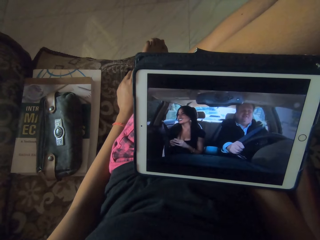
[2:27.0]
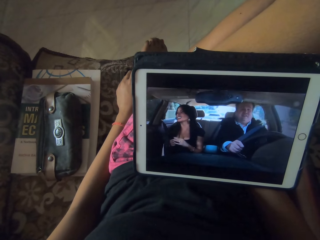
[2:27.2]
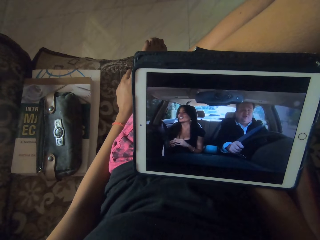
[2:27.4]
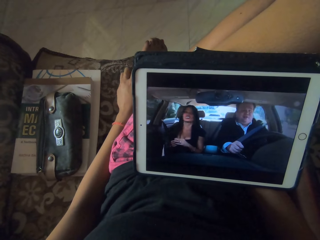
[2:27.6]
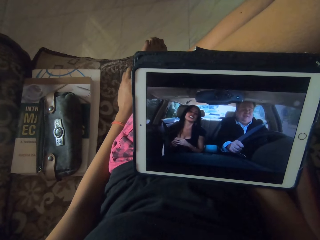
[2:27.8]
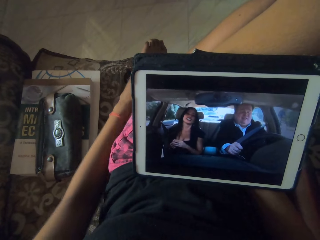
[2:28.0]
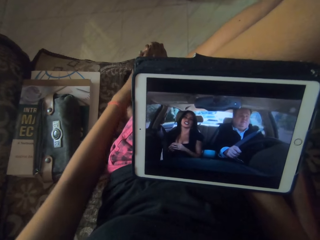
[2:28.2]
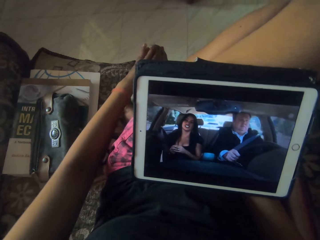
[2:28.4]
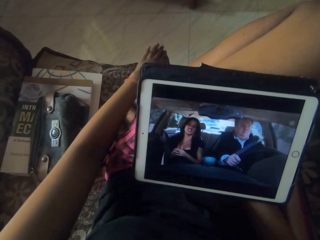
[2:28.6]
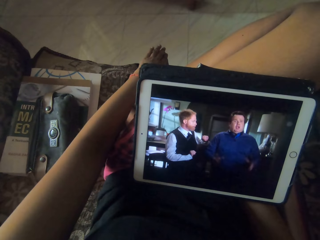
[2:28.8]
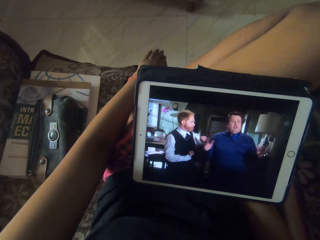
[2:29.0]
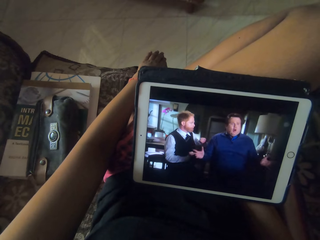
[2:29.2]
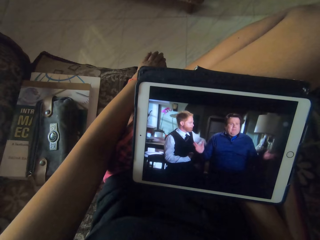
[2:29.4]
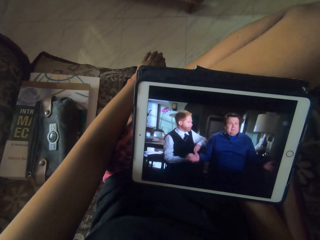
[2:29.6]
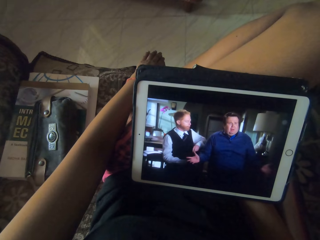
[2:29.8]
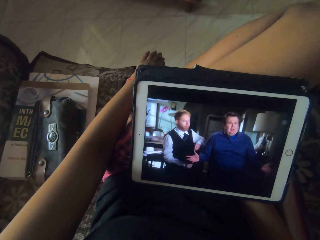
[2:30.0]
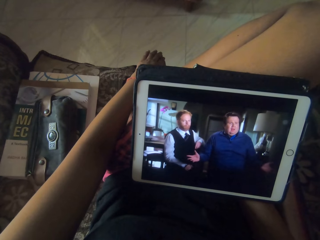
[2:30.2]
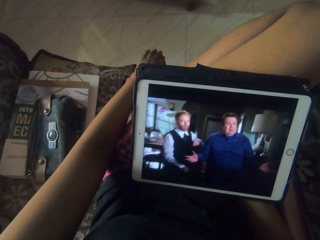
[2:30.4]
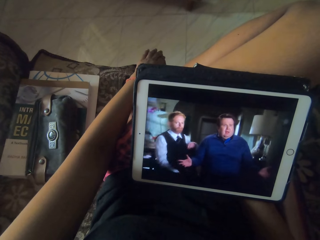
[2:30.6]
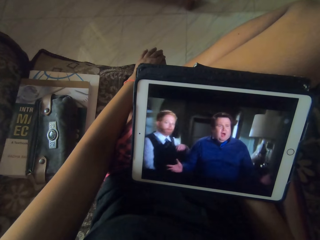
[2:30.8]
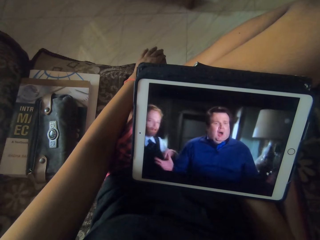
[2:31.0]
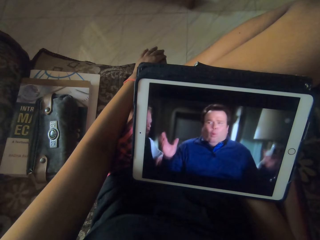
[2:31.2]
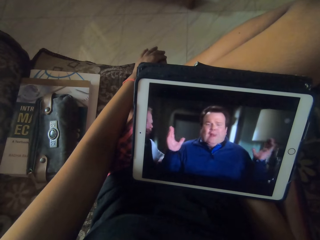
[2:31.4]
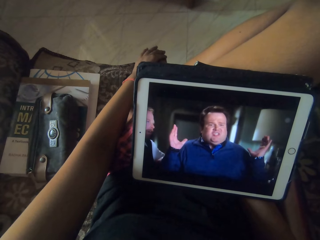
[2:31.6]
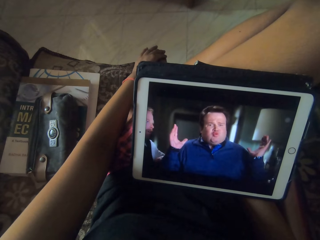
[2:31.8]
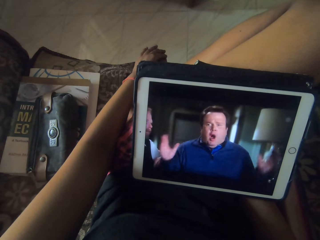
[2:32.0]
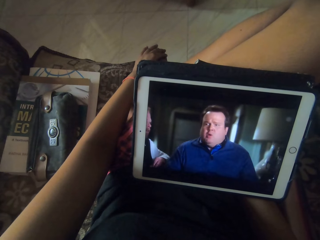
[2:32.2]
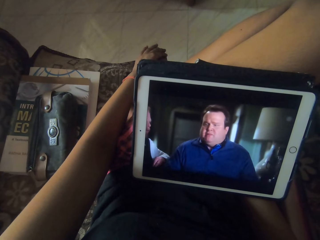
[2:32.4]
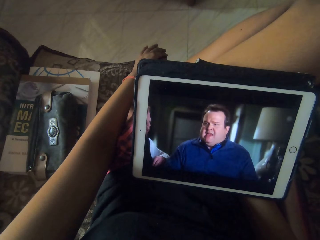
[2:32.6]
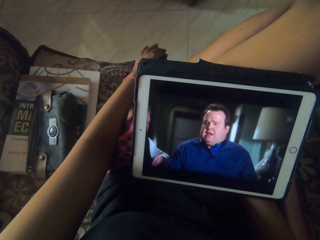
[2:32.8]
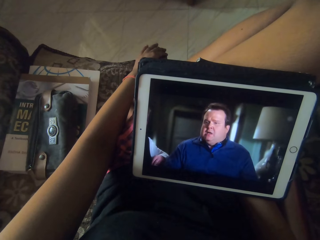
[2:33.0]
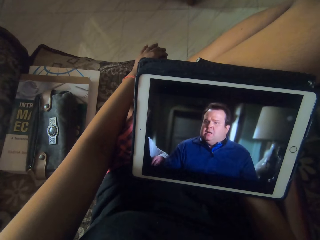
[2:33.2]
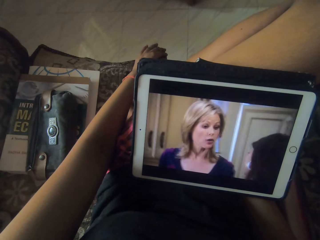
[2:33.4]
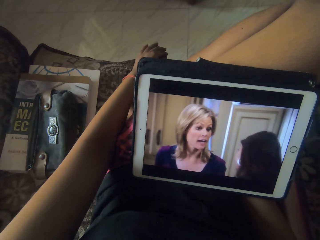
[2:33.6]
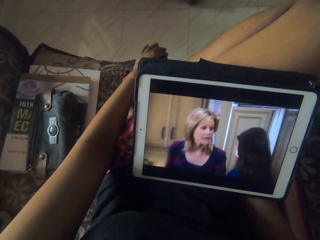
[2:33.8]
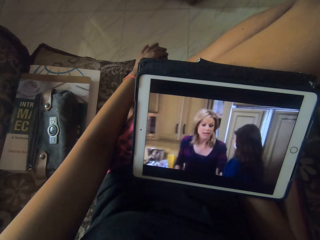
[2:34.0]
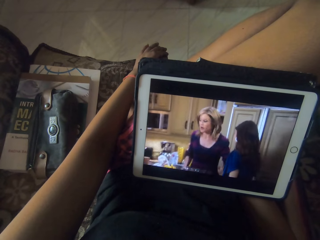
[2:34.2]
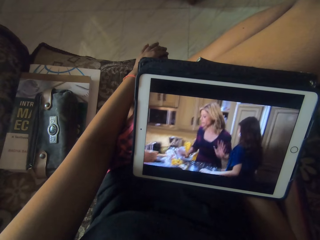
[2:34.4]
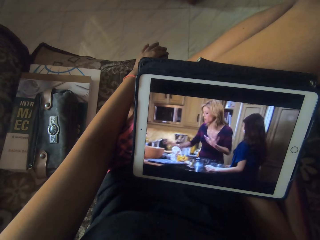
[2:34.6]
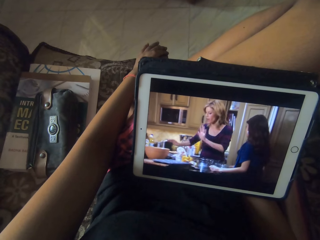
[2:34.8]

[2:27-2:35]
The camera wearer touches her left foot with her left hand.

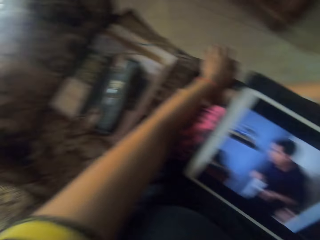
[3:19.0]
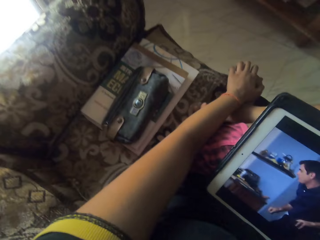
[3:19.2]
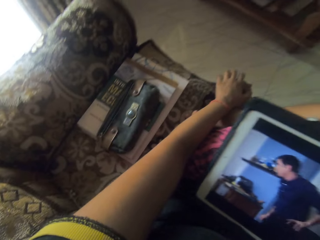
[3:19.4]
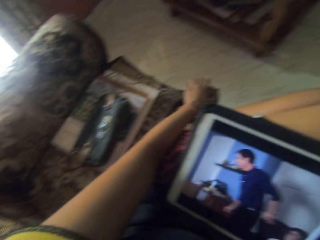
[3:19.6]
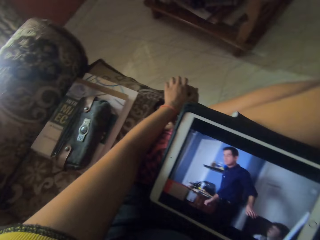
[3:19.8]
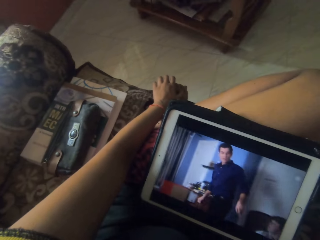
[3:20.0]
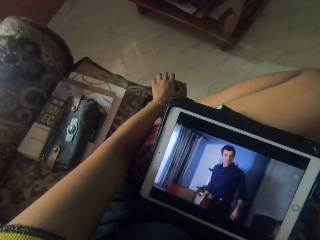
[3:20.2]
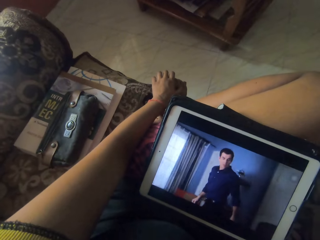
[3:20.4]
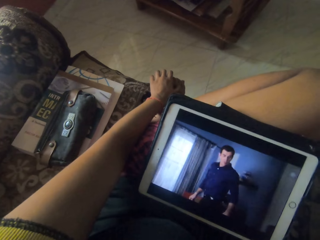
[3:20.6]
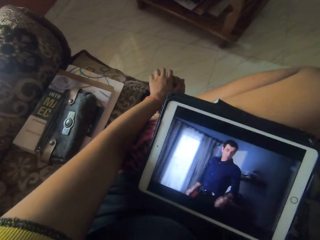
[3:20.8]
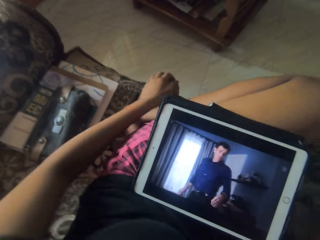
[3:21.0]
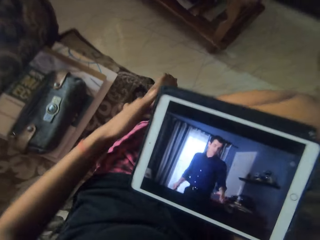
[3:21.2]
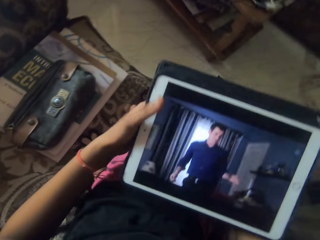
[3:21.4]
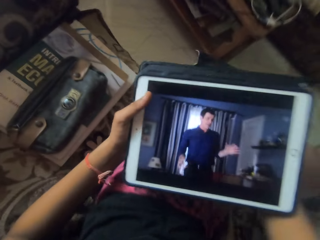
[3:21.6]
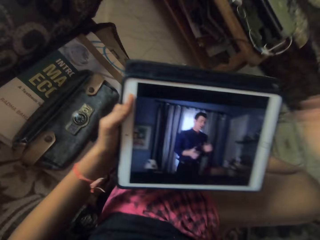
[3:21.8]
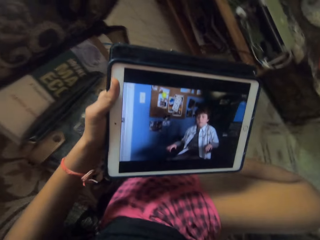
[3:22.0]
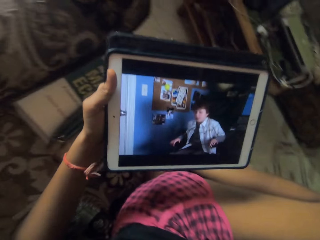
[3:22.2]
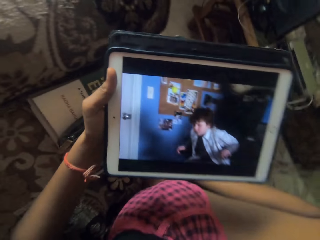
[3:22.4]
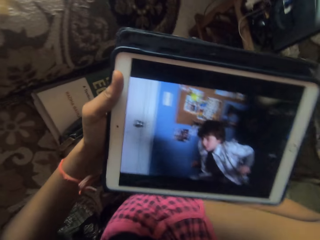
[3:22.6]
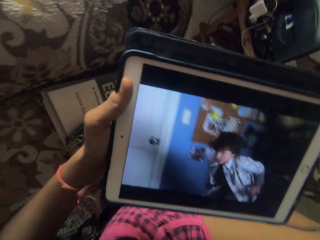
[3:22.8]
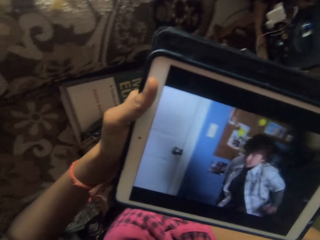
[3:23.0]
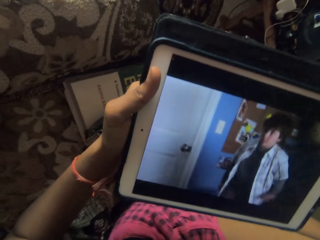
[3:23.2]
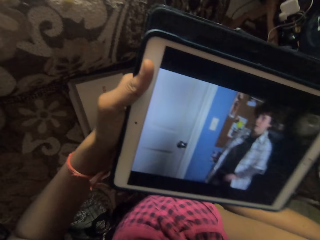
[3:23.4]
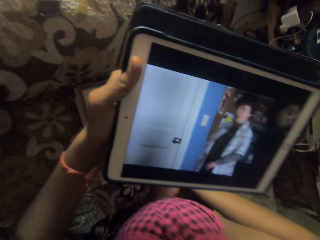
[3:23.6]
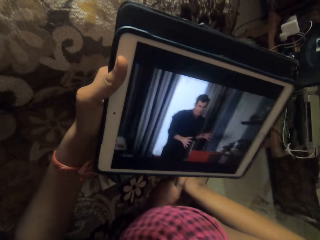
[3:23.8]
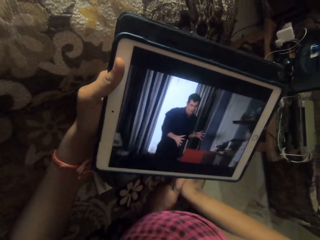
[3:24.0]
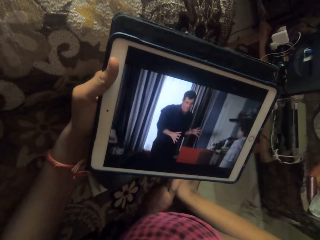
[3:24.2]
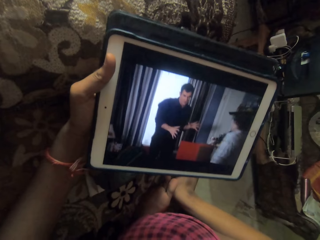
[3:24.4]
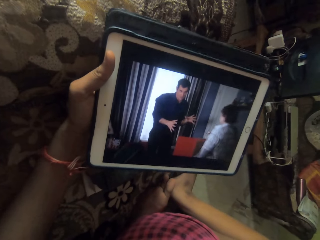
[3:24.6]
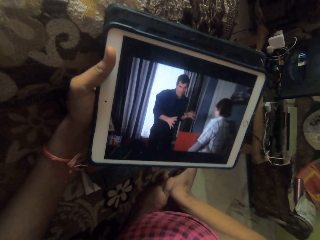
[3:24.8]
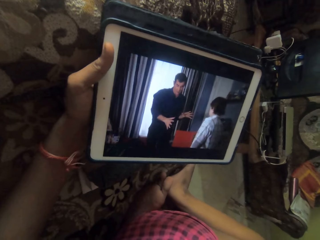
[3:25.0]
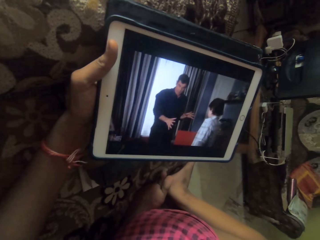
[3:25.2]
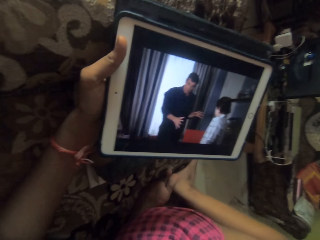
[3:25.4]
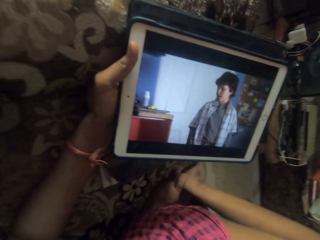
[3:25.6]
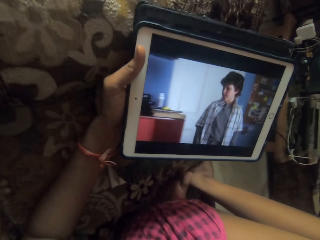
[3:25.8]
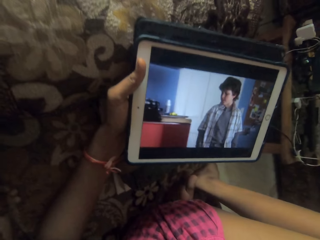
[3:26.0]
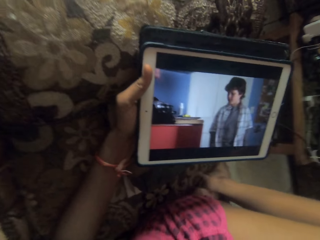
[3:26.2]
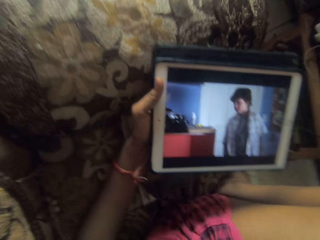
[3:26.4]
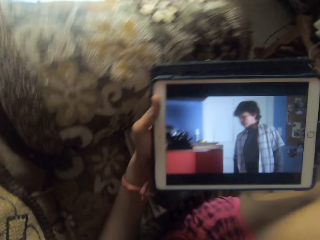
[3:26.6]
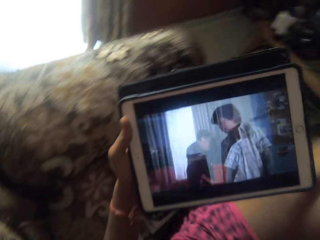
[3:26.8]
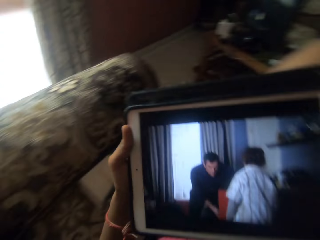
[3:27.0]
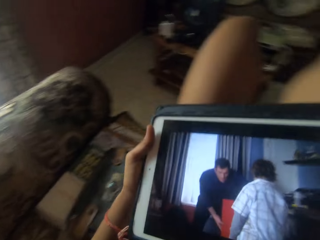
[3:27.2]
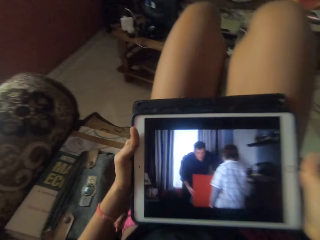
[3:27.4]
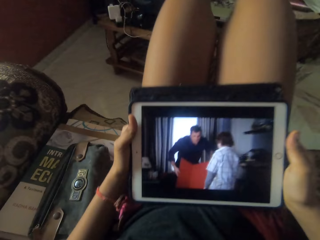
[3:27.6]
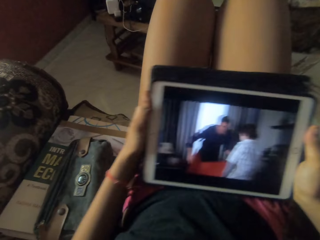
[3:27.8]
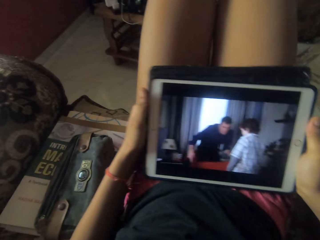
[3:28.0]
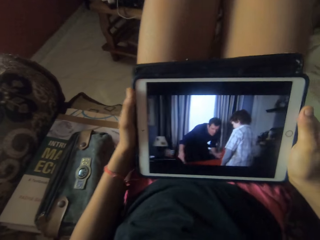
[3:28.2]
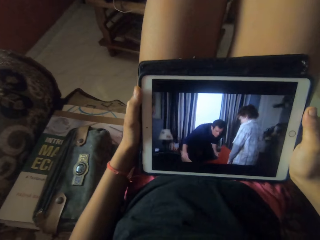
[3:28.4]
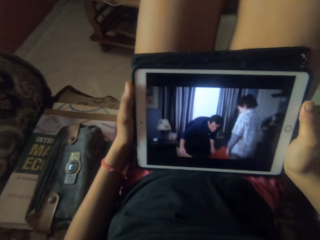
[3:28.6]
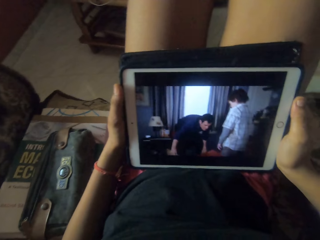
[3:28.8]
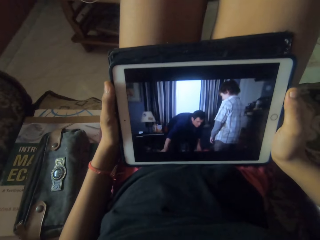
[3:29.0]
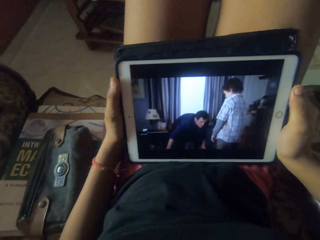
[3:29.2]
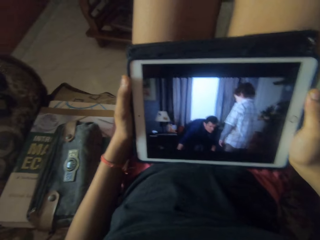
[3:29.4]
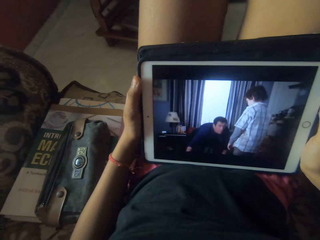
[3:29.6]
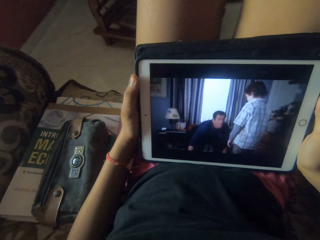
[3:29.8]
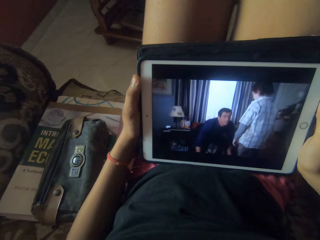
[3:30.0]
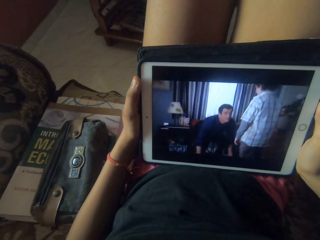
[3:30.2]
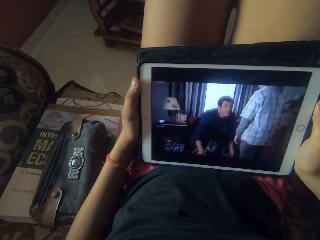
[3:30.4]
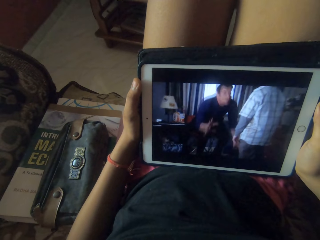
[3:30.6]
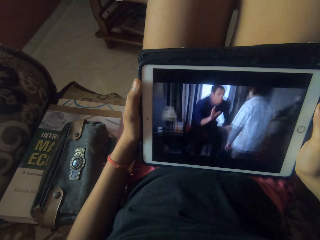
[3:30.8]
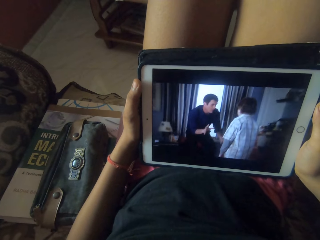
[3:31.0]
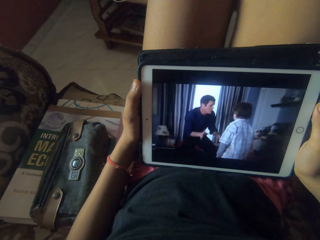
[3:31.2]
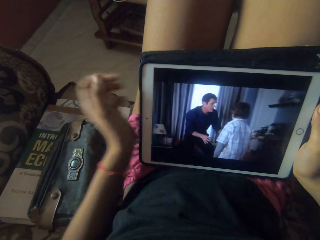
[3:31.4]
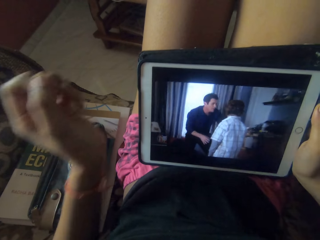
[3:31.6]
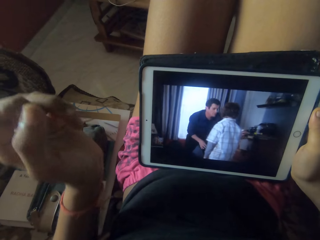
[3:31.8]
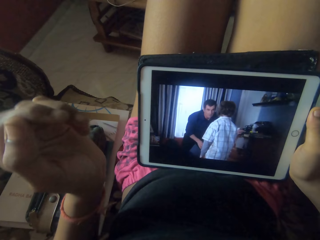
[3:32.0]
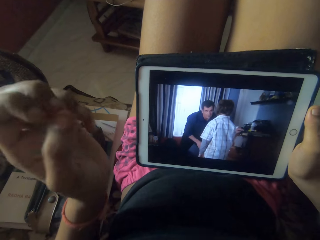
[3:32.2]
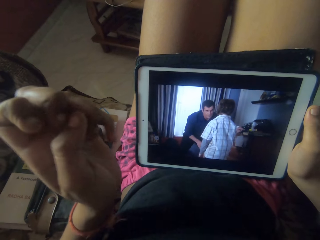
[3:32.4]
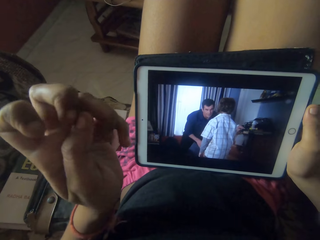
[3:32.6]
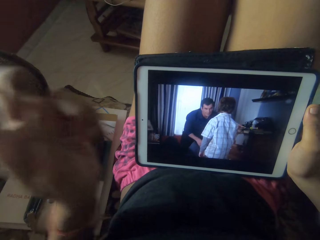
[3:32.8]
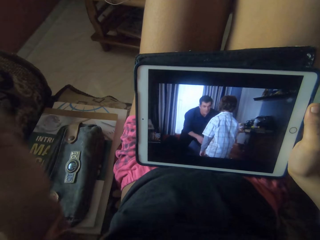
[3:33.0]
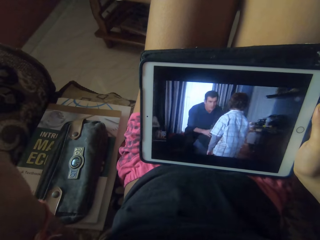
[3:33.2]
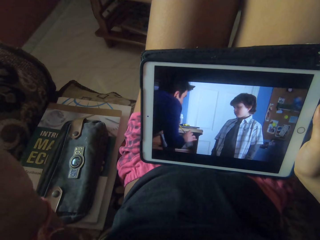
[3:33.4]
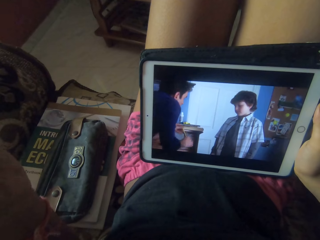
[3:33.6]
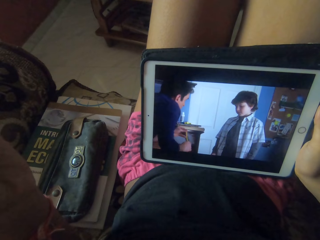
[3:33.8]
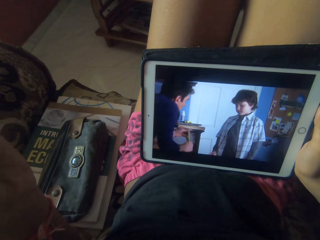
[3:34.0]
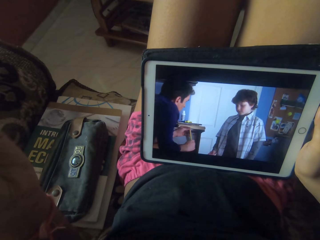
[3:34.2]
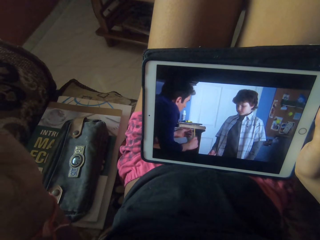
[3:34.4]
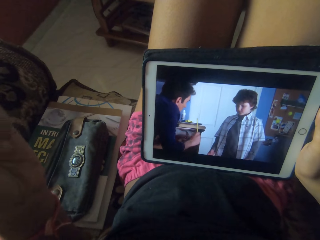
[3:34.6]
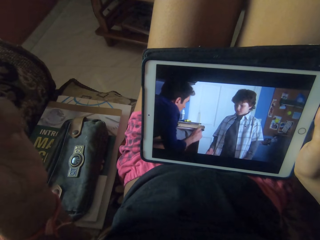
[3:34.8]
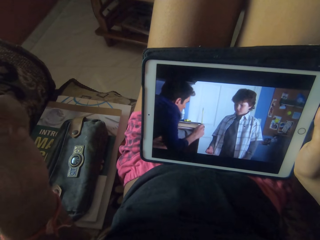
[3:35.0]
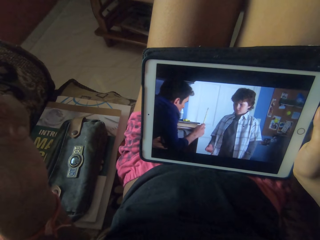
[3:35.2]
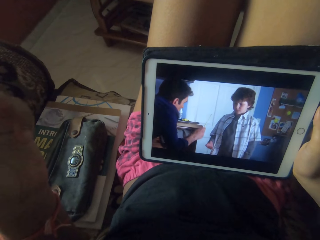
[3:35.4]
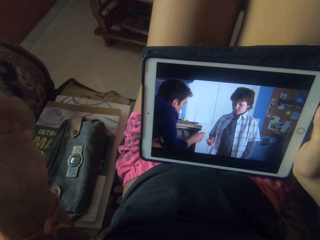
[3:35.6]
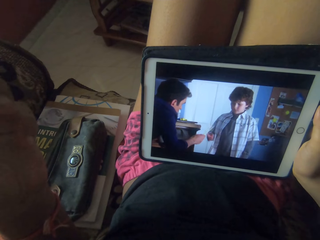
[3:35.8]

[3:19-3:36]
The camera wearer holds the tablet with her left hand. She removes her right hand from the tablet. She lifts the tablet from her laps with her left hand. She puts her right hand on the tablet. She places the tablet on her lap with both hands. She removes her left hand from the tablet. She moves the fingers on her left hand.
